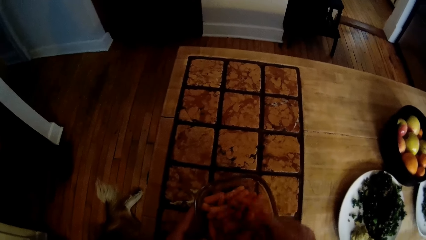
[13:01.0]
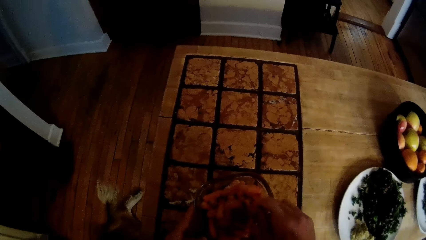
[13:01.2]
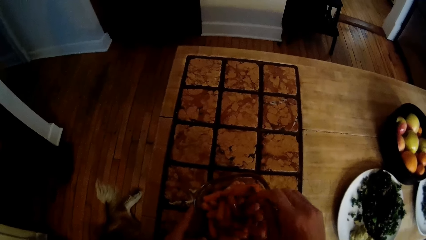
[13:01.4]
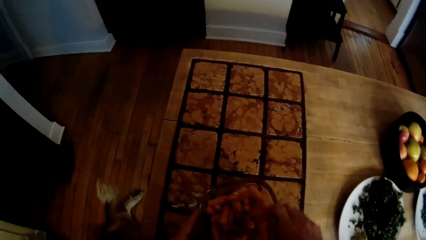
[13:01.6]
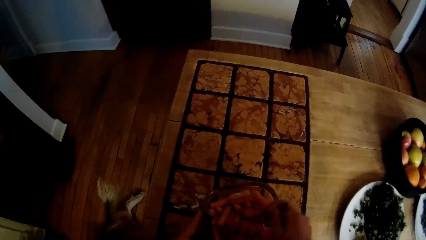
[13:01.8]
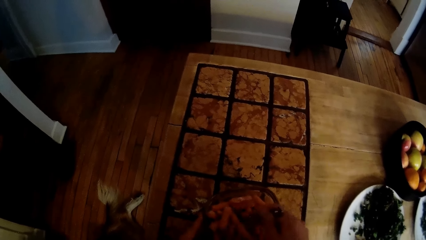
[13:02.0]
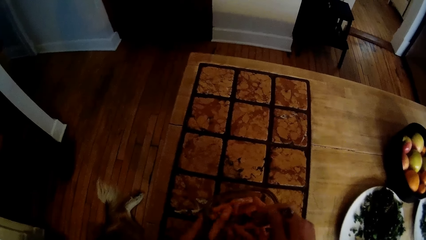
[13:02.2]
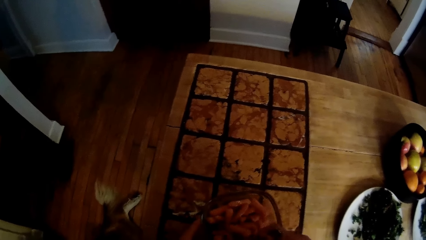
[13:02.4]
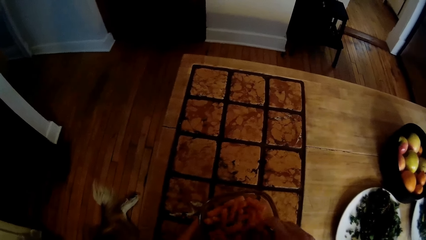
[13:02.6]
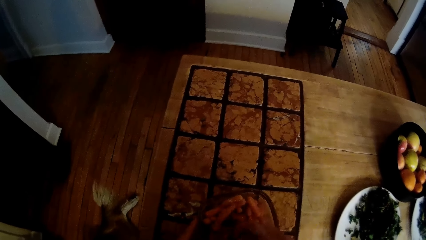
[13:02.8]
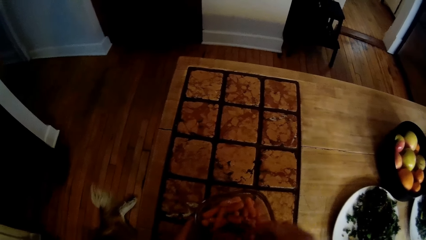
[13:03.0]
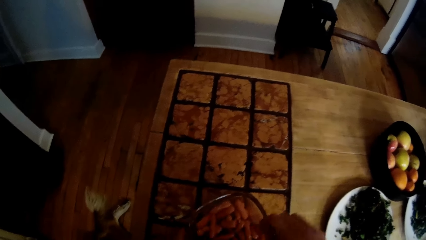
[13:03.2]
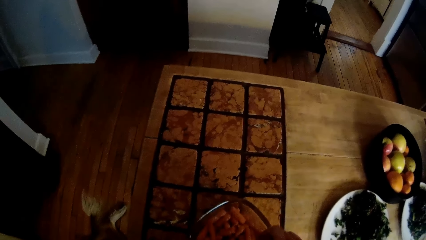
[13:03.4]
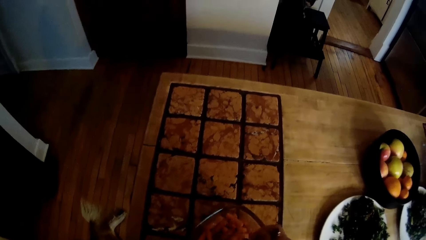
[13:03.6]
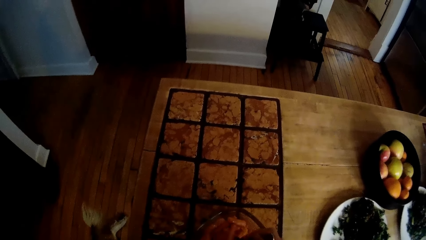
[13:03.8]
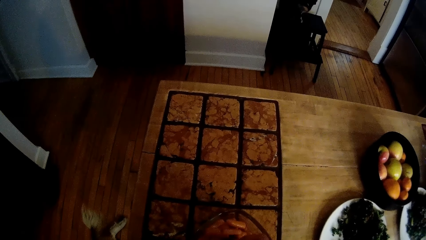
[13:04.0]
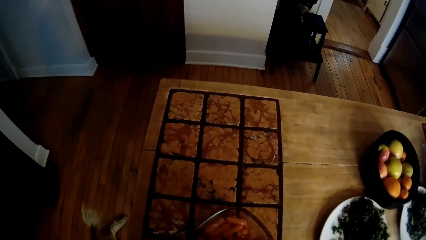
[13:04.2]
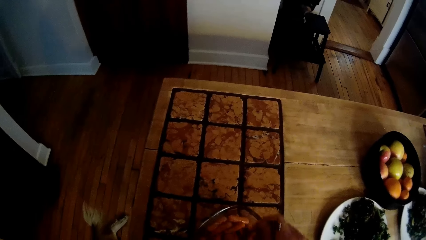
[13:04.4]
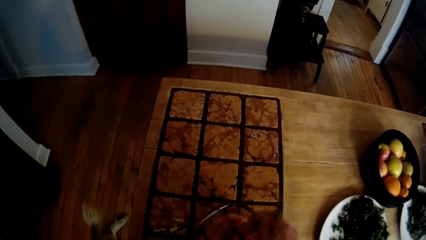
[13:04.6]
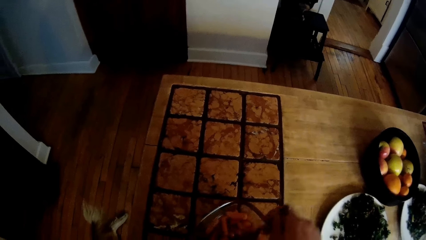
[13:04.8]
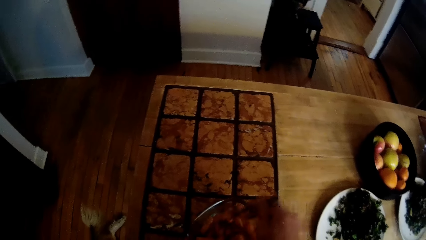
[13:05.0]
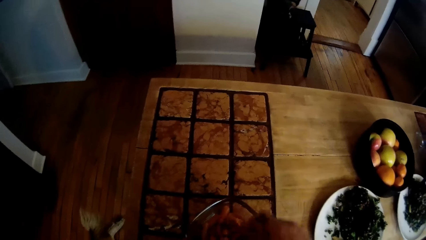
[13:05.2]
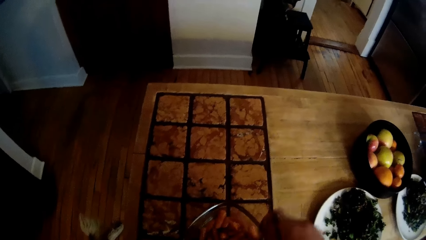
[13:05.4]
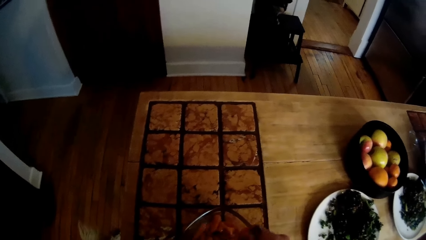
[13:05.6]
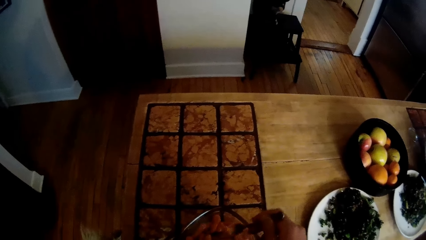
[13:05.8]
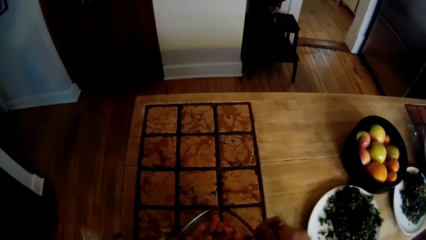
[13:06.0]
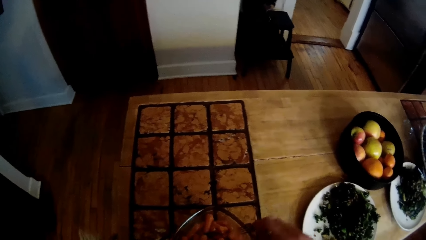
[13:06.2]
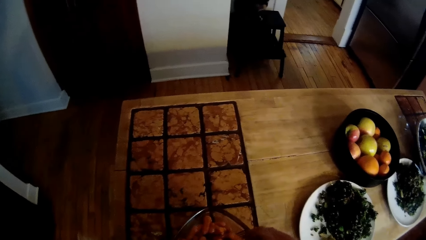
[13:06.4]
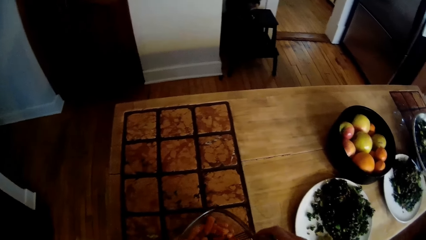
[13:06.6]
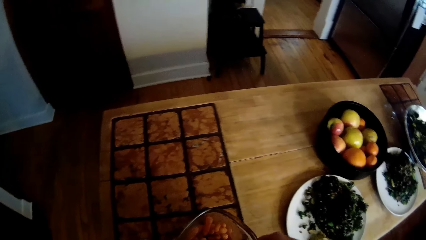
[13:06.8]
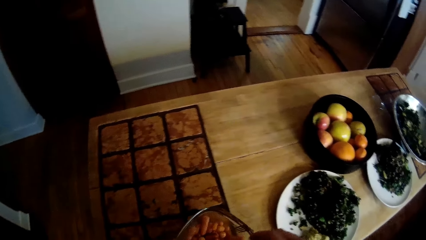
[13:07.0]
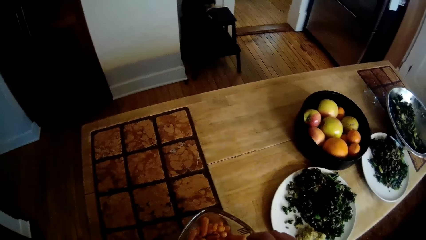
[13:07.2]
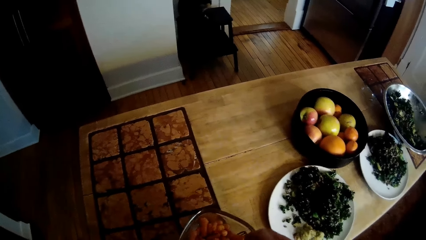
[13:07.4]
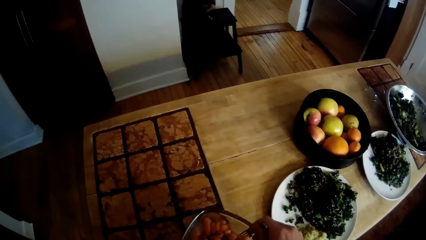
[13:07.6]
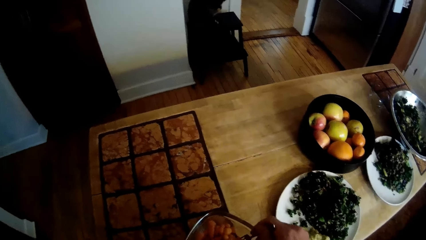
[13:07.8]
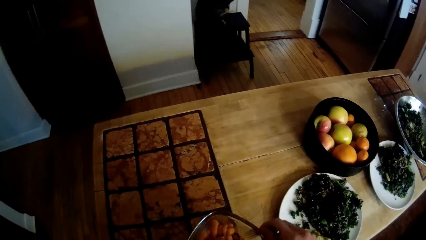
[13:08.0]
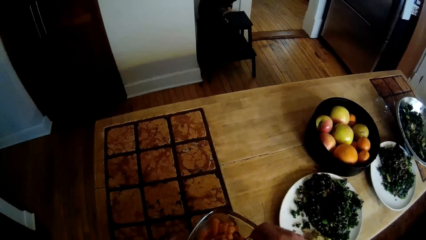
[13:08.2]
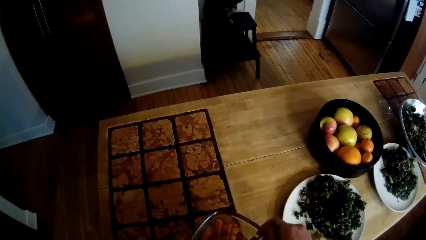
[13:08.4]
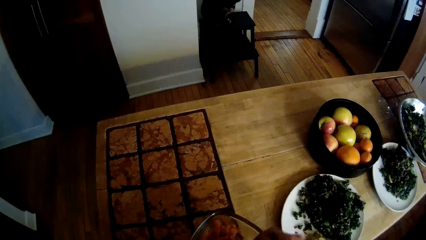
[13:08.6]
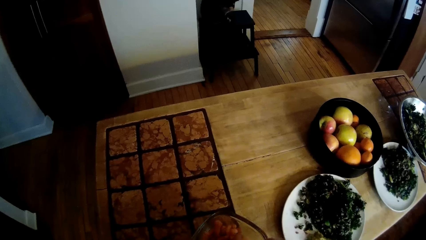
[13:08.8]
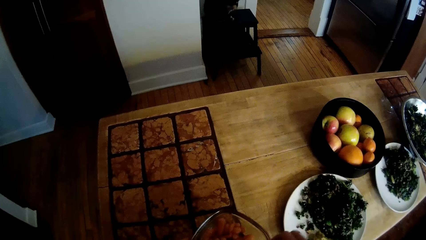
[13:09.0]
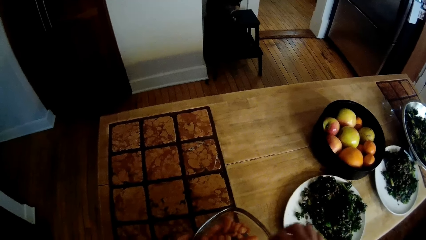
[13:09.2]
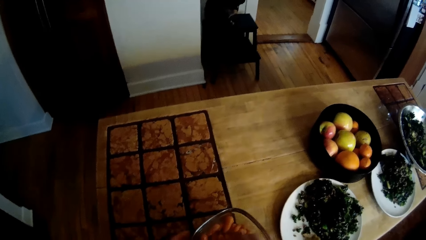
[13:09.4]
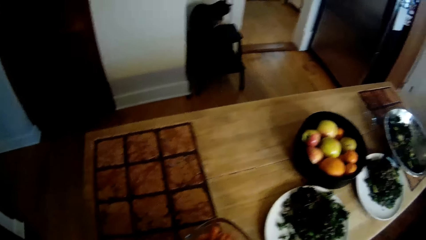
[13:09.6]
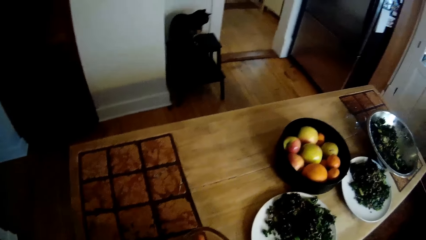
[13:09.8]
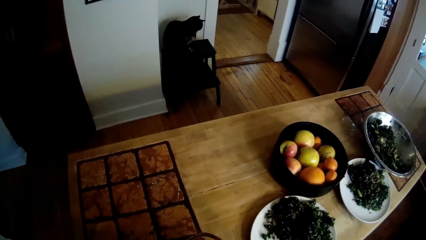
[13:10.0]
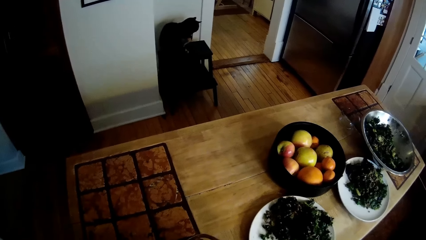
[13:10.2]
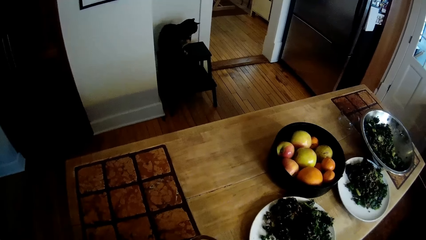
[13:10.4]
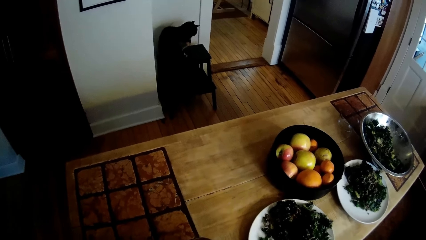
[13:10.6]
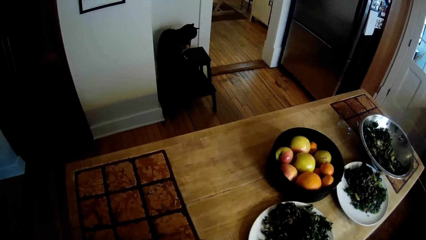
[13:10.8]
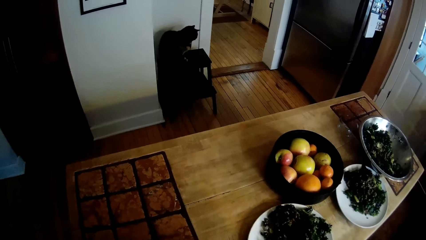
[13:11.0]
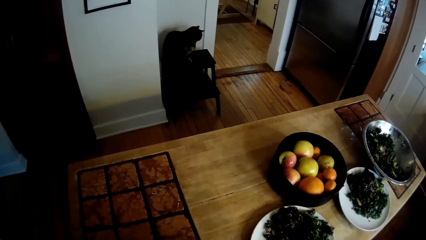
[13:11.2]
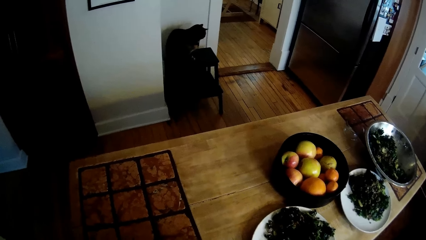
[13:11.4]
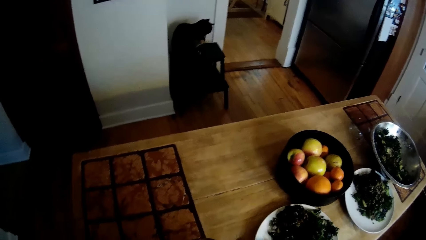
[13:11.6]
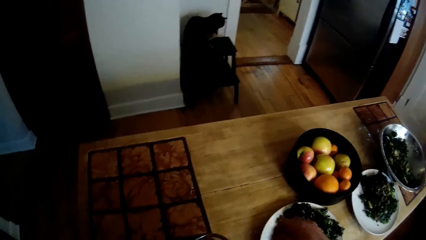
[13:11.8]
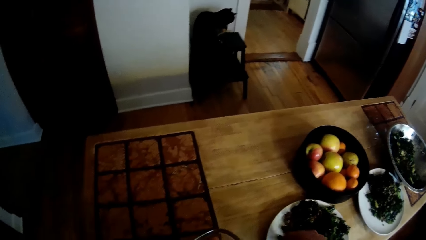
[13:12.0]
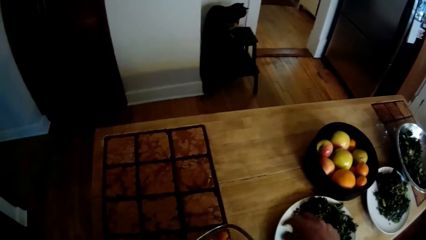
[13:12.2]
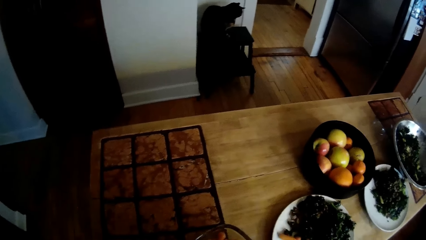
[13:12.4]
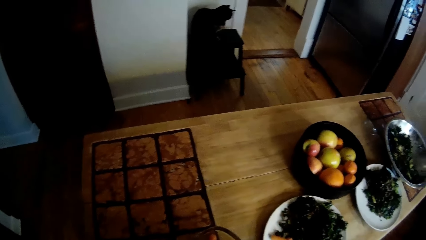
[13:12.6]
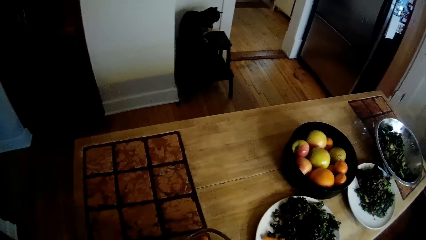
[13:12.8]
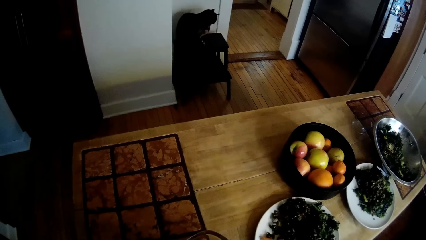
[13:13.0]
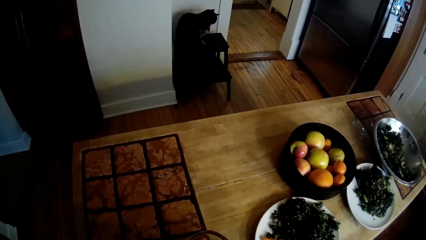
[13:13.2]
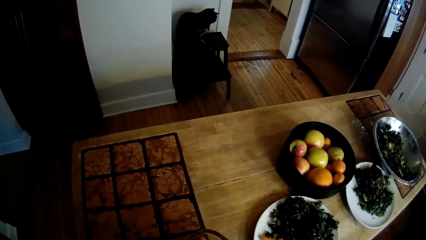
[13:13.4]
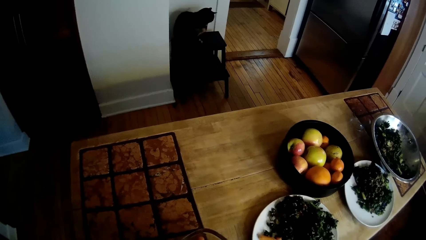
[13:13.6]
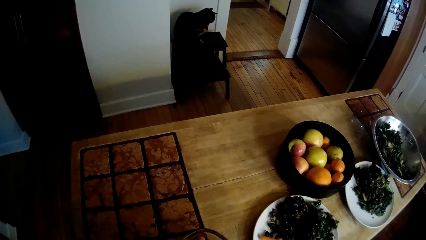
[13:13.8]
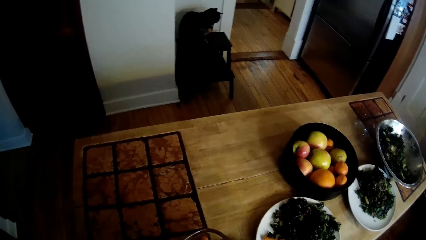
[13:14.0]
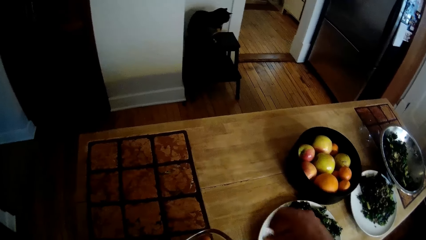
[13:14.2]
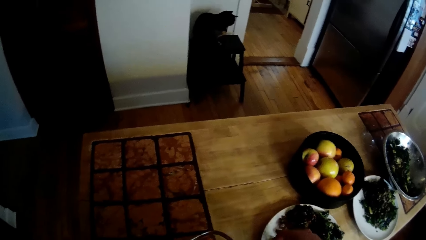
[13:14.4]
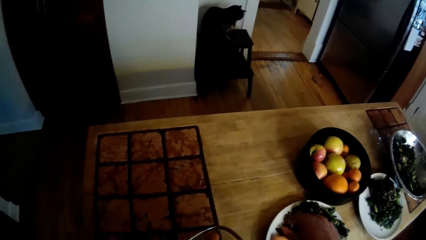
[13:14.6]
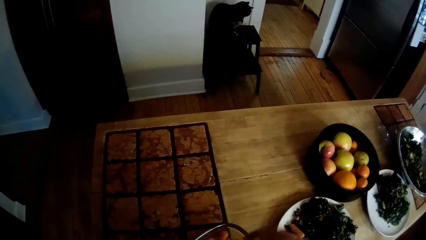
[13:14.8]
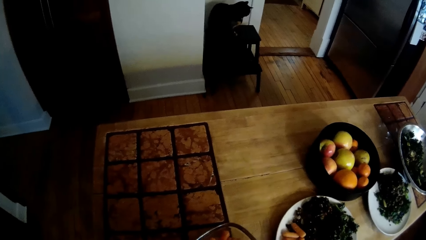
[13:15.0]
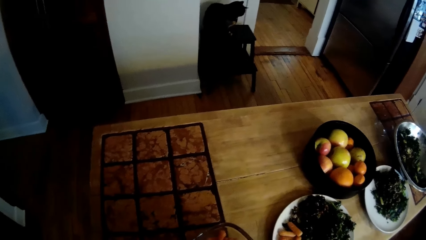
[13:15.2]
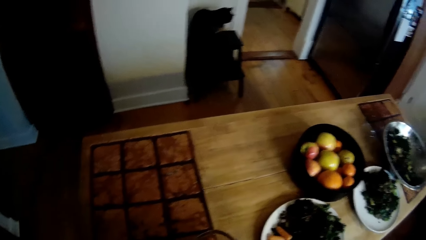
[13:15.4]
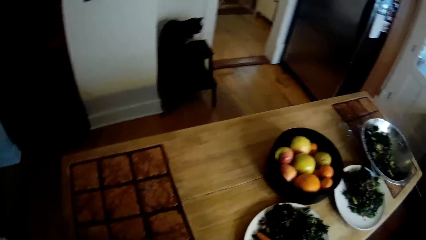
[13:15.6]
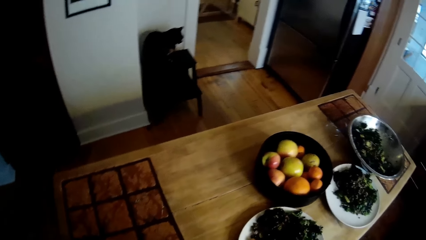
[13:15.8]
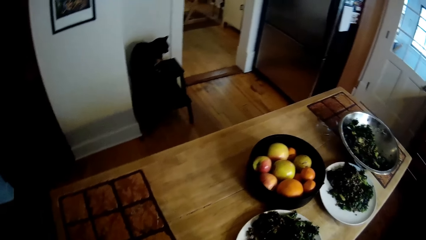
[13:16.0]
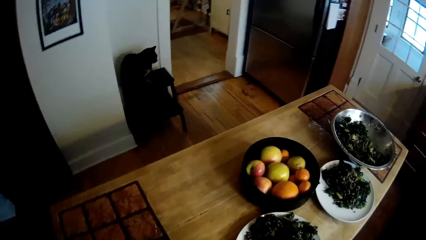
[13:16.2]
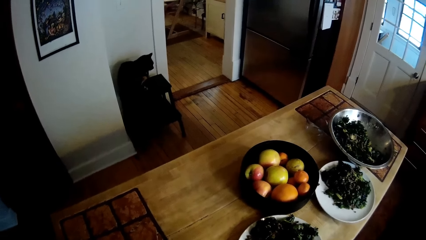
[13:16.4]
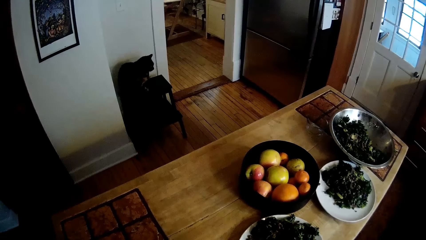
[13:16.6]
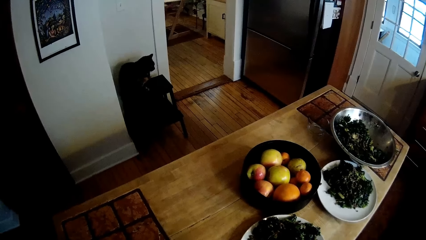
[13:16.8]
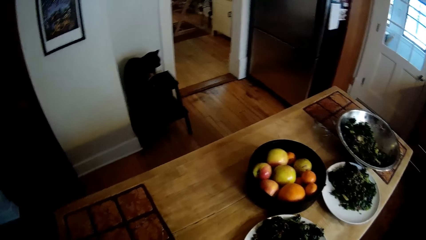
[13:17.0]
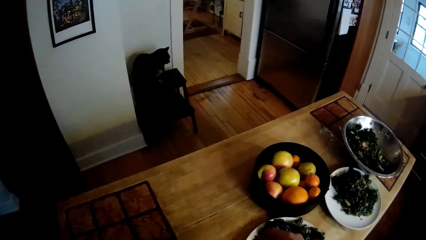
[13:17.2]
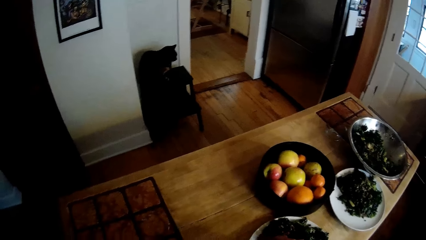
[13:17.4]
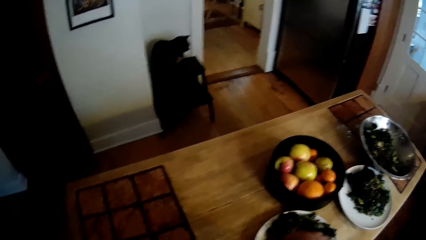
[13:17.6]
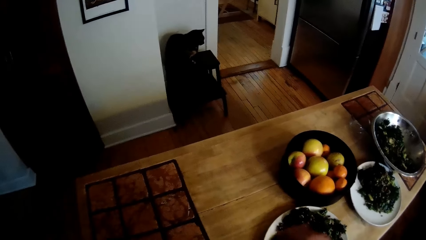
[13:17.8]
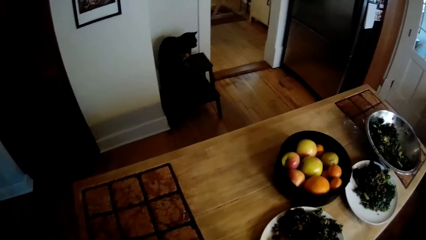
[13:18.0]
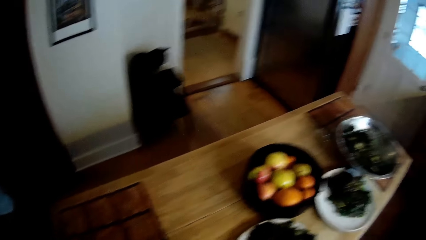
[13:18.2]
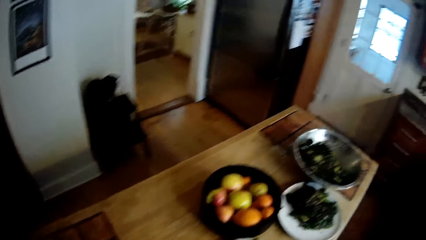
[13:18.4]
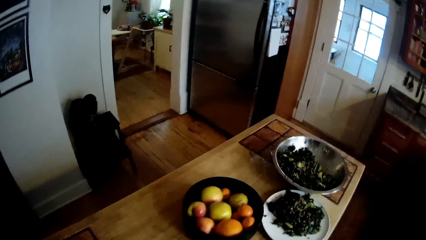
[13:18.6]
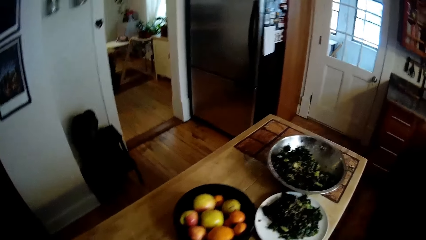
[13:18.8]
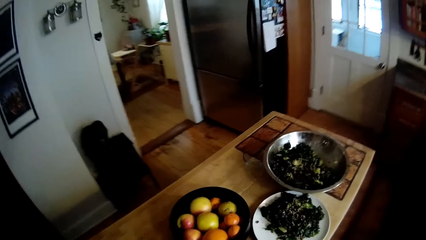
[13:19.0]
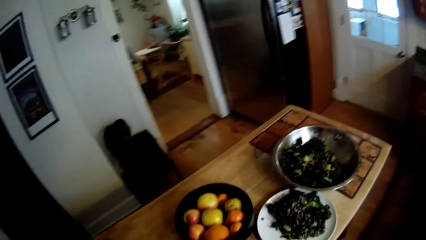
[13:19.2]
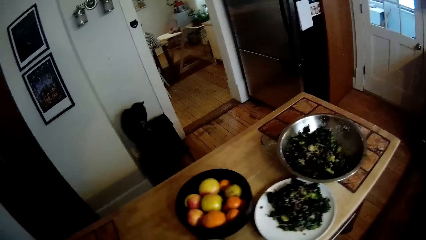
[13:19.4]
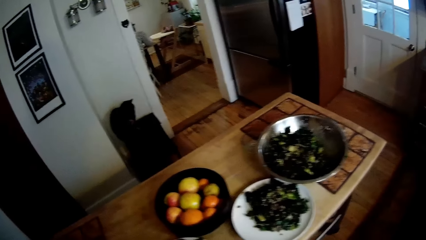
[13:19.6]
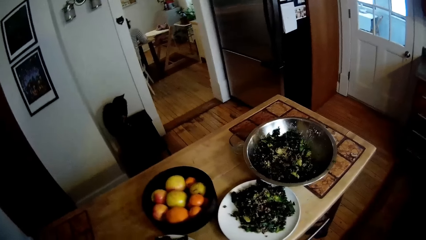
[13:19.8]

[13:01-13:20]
The camera wearer moves the bowl on a table mat. He places the carrots from the bowl on a plate with his right hand. He looks around the countertop.
